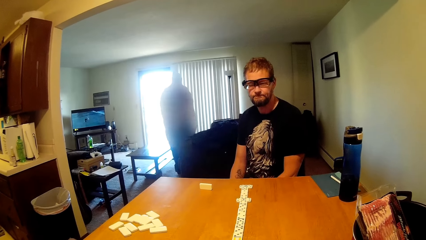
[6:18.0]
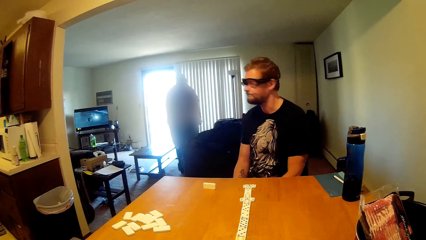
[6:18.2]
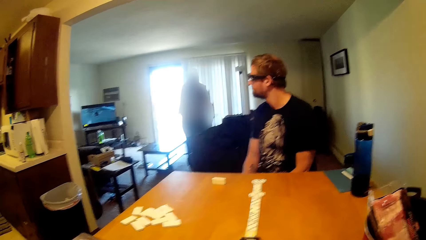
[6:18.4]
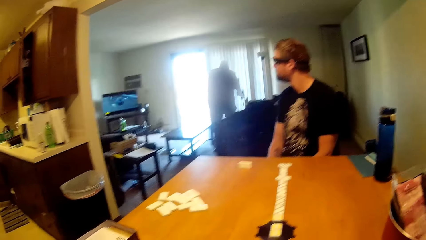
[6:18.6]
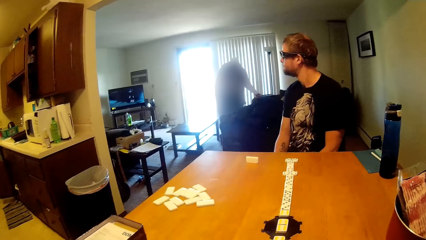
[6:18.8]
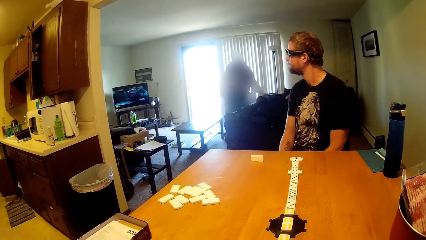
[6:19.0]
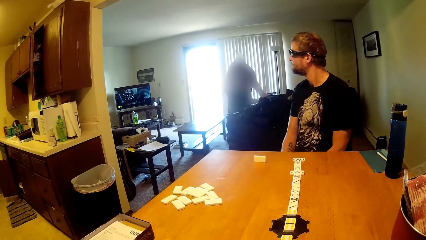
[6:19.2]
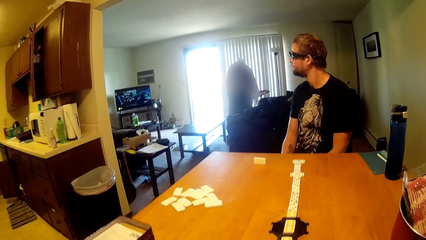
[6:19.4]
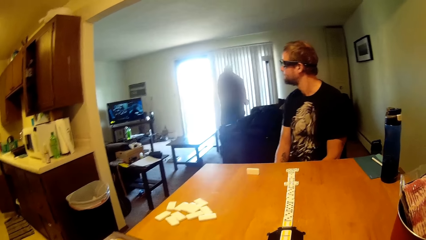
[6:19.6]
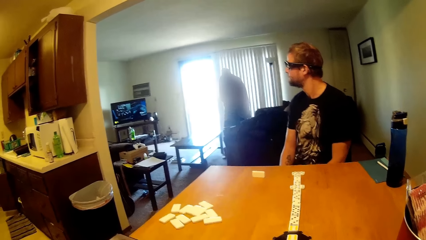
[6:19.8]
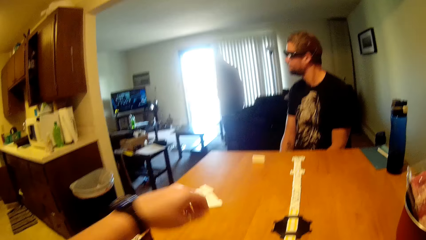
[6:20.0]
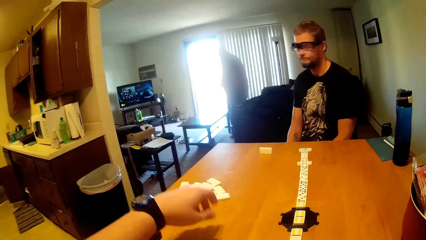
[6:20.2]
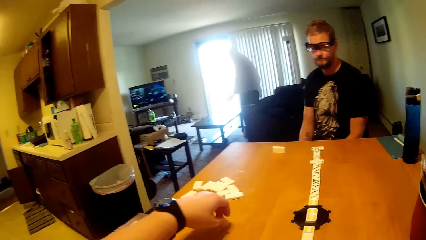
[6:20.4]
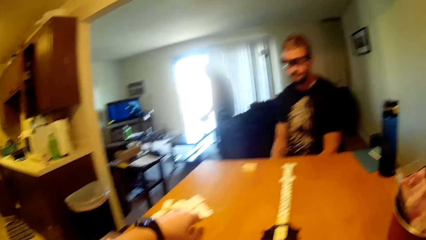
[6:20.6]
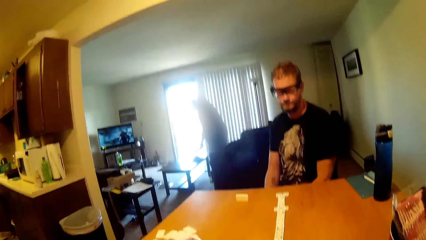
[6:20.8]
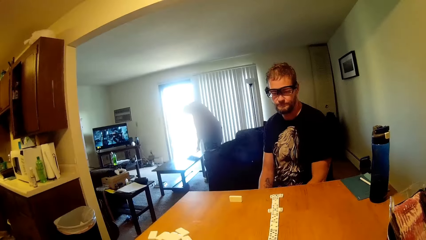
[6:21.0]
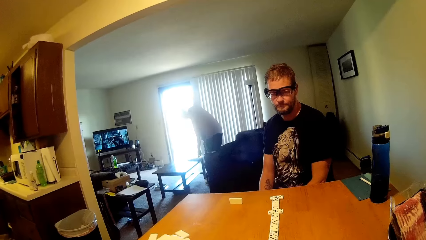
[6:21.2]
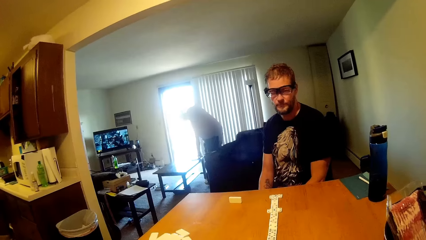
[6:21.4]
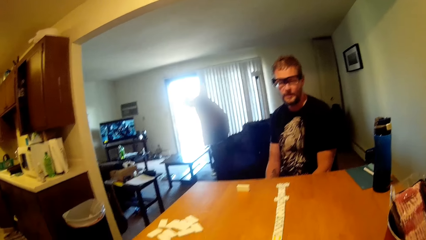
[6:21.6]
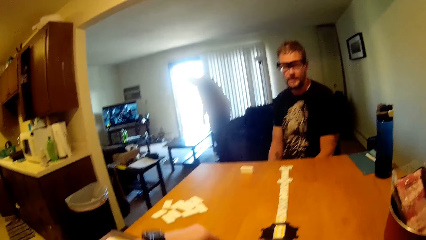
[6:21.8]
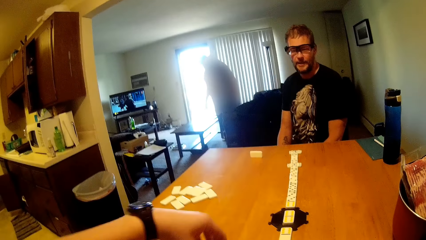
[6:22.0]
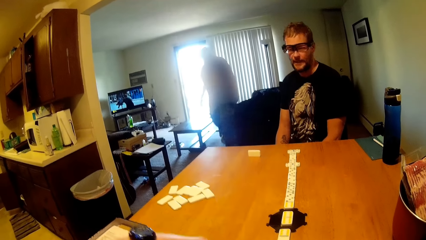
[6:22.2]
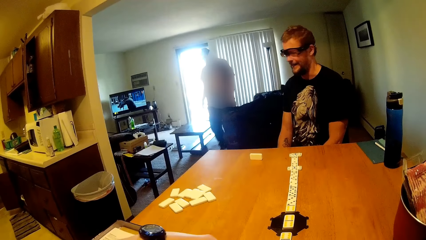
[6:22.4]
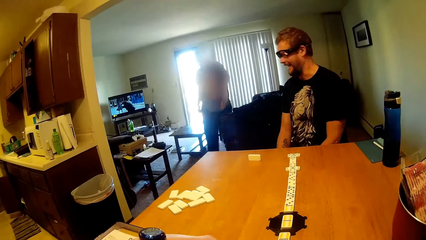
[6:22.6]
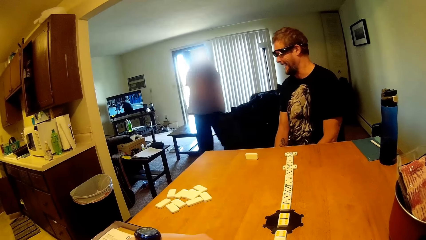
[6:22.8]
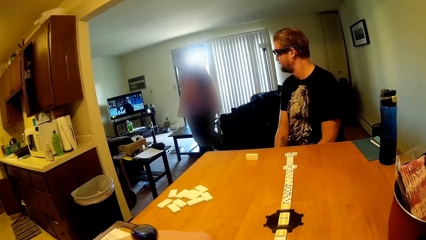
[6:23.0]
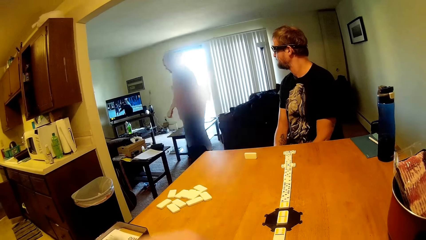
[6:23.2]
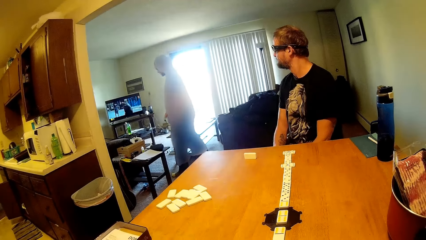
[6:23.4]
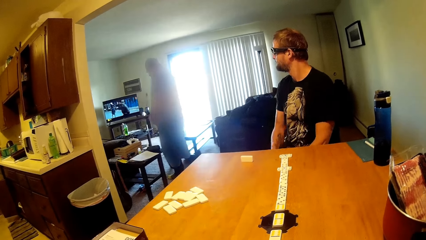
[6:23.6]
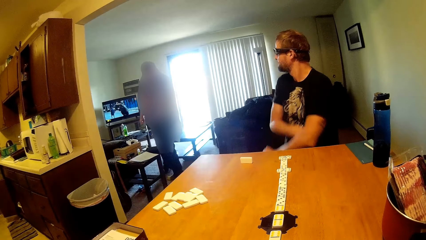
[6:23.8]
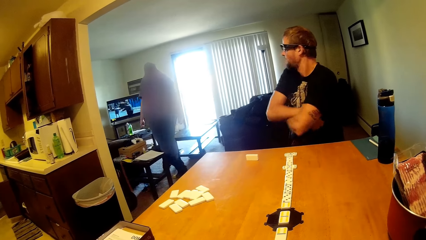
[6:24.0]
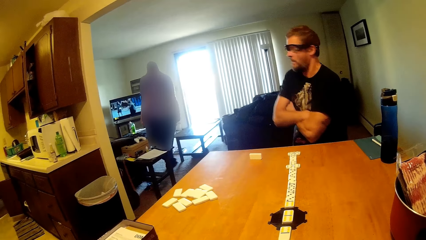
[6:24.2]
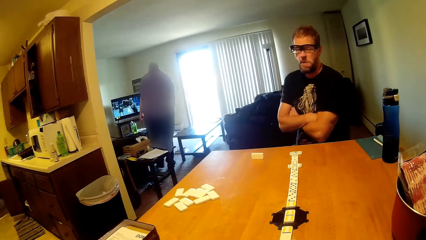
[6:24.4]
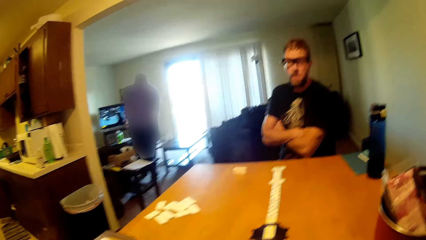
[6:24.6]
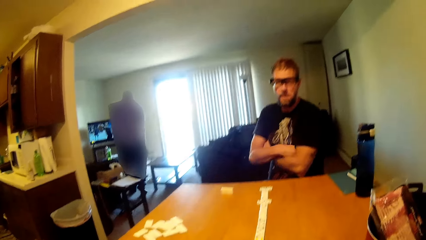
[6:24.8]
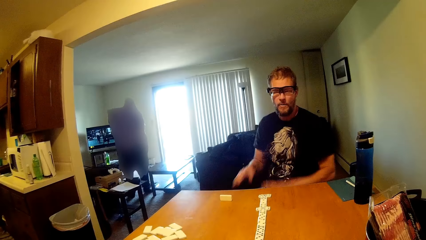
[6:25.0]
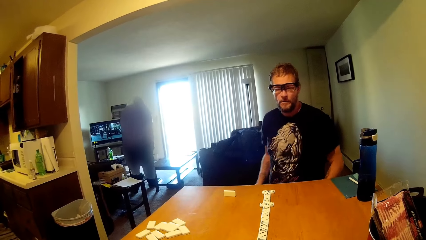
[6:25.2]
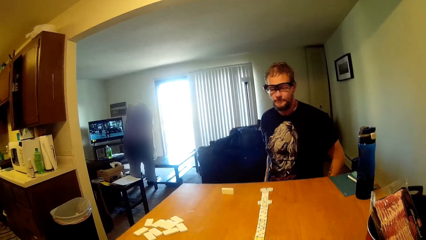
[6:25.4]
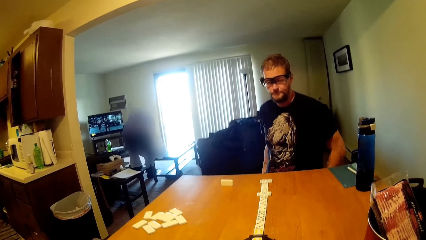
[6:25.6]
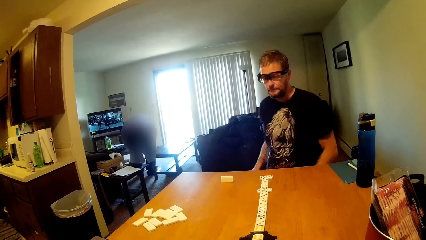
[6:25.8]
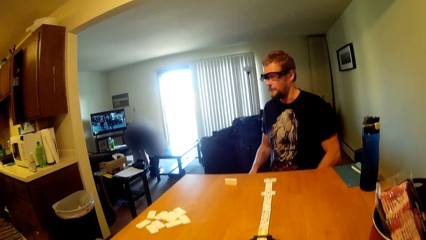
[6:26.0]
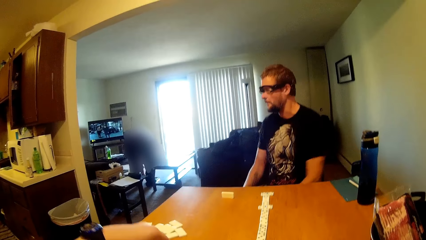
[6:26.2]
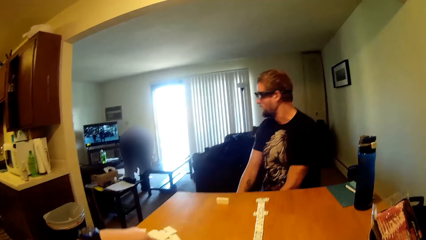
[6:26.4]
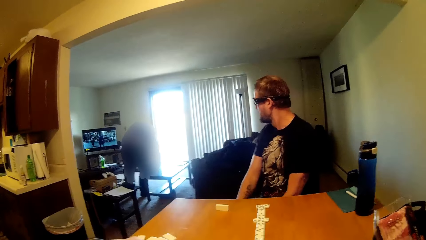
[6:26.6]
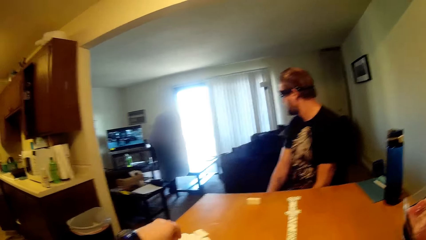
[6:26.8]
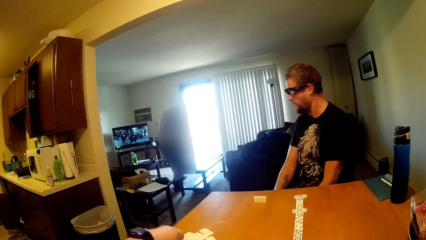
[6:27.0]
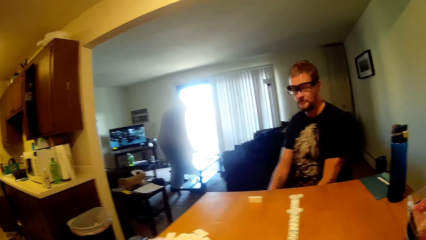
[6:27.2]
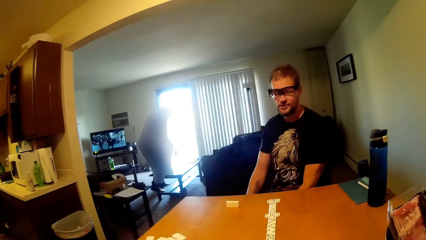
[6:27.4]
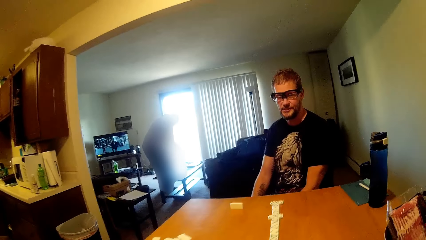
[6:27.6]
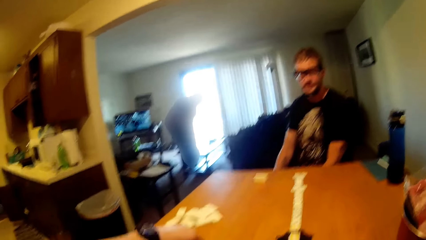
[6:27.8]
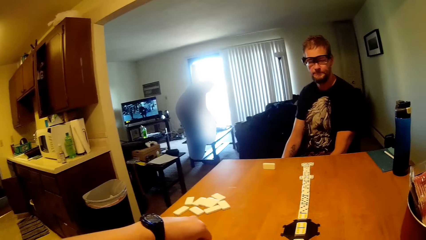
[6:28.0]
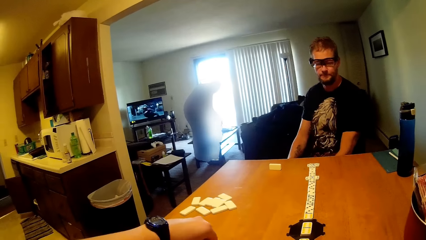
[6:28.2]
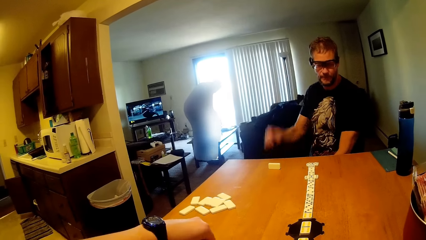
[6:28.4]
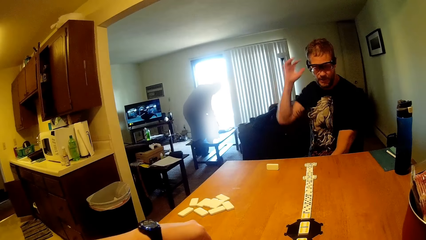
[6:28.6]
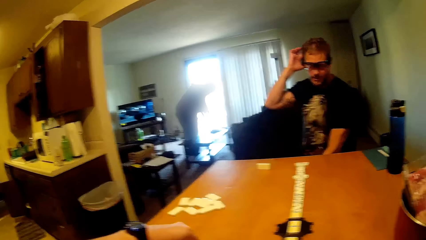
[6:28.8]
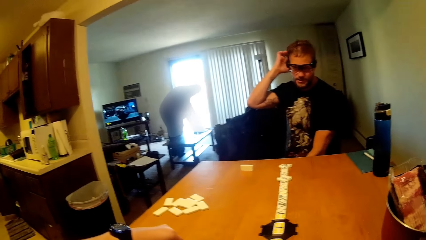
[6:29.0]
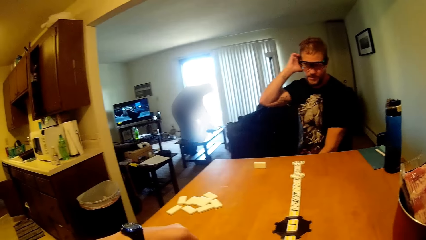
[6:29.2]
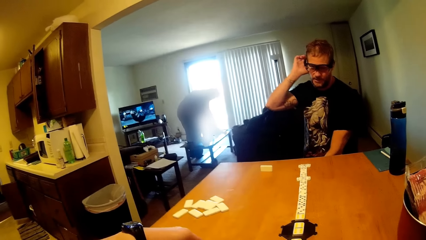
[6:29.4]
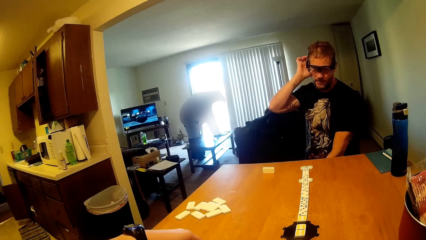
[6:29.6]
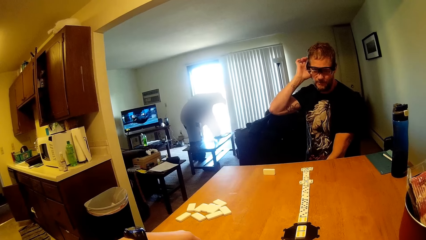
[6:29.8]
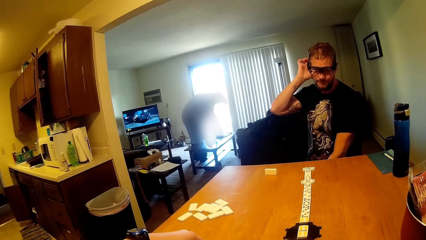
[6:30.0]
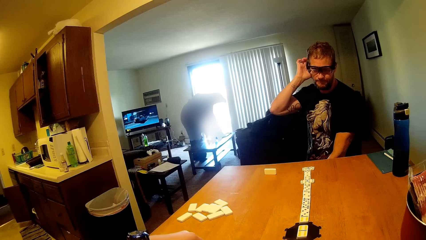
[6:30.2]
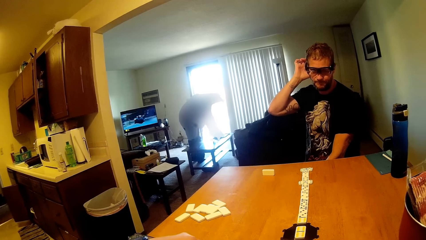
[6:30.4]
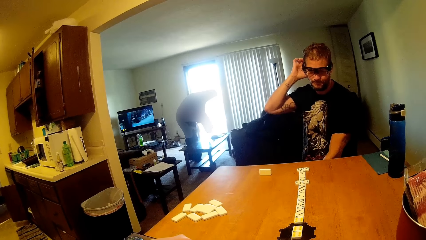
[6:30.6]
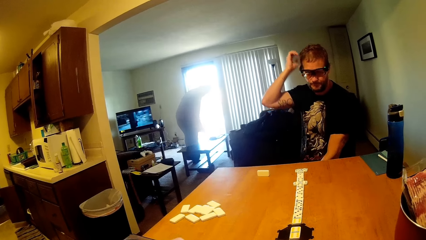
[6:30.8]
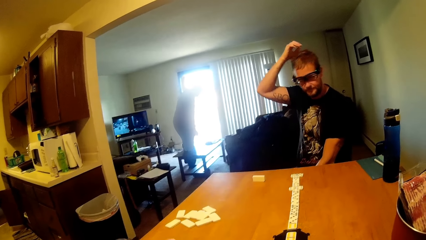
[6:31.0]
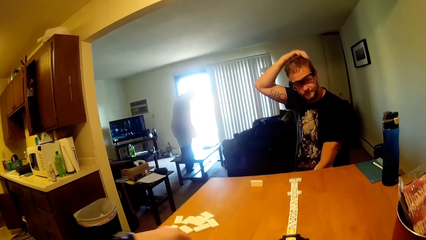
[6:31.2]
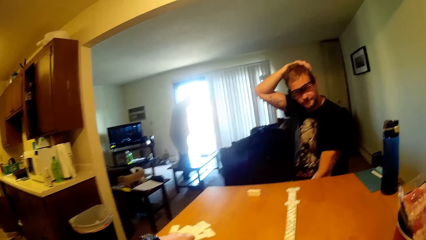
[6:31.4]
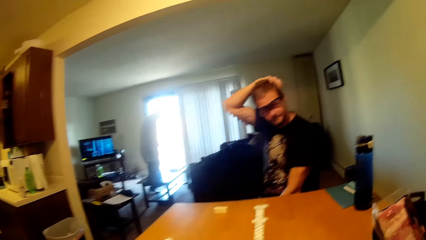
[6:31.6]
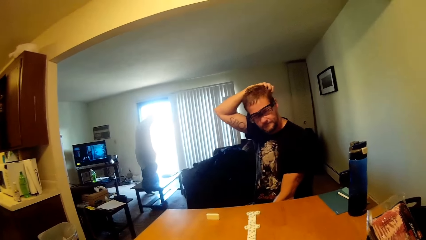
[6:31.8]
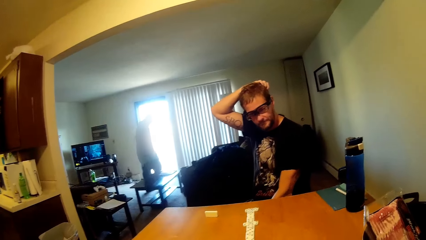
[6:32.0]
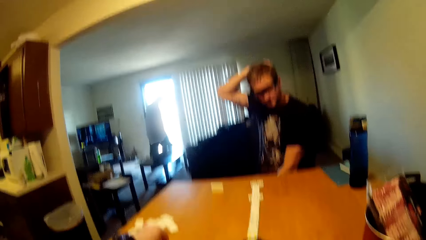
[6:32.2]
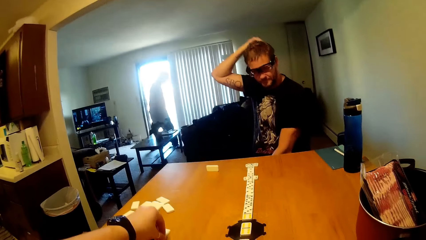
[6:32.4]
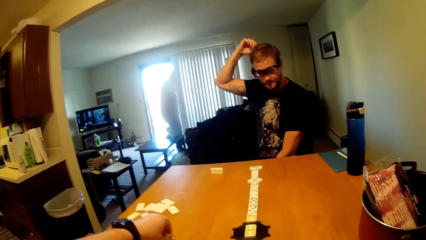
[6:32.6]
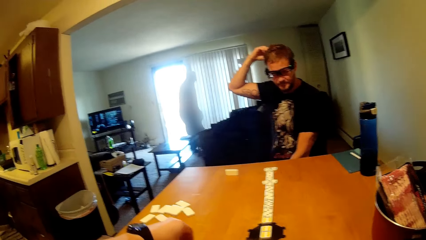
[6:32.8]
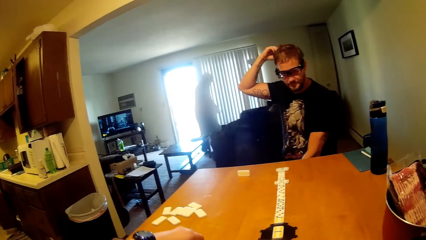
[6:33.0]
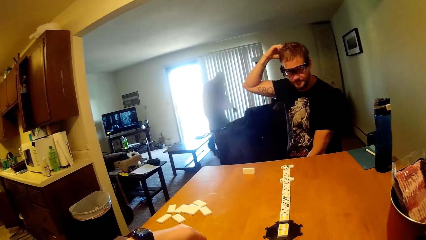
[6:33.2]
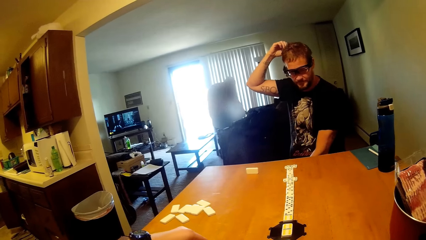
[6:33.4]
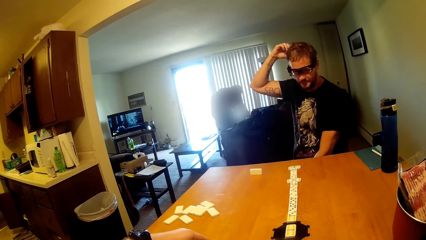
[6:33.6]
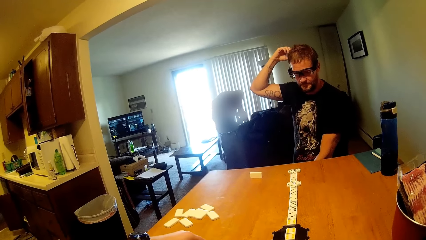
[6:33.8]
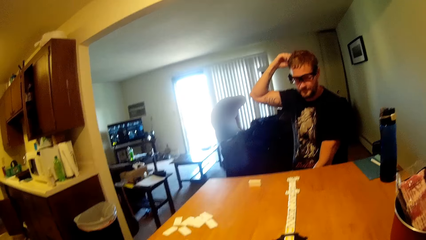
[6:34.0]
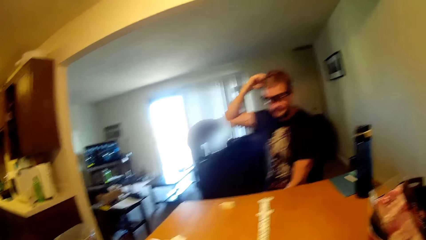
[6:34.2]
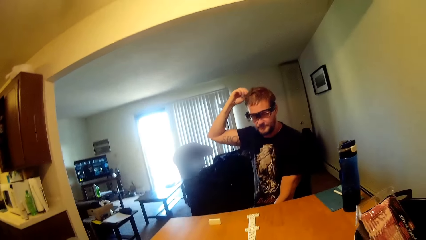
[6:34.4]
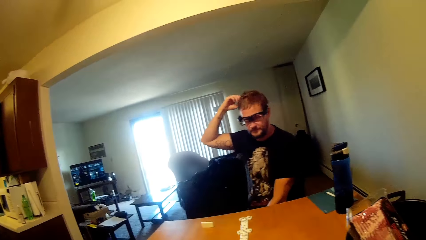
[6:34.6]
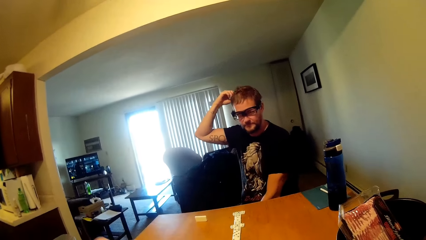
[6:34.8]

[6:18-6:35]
The camera wearer grabs a scrabble tile. A person folds the arm. The person scratches the head.
